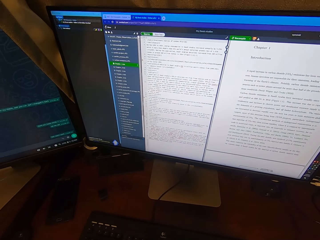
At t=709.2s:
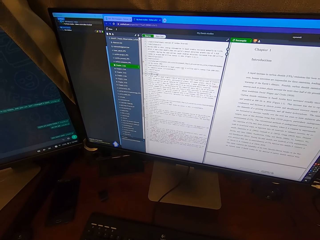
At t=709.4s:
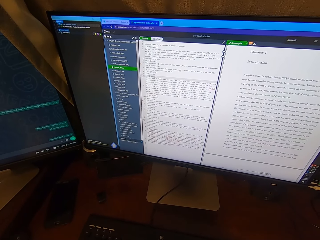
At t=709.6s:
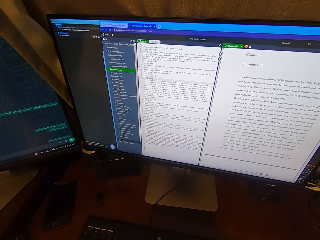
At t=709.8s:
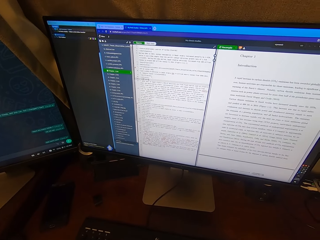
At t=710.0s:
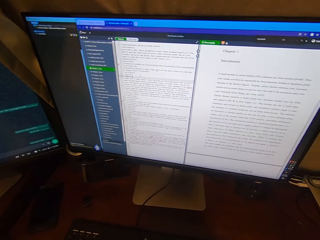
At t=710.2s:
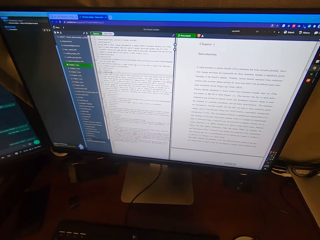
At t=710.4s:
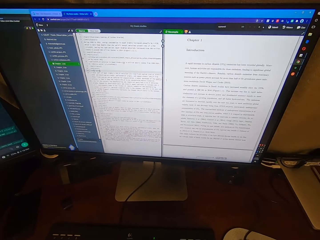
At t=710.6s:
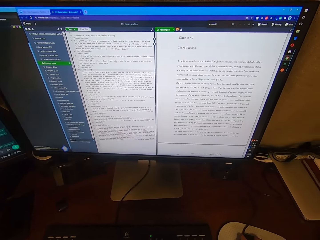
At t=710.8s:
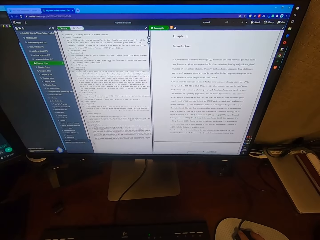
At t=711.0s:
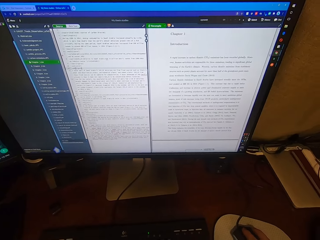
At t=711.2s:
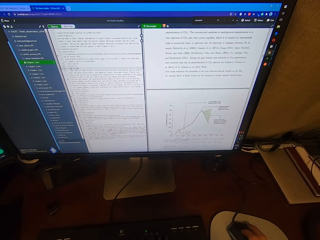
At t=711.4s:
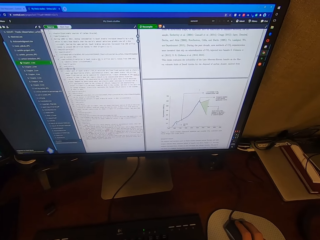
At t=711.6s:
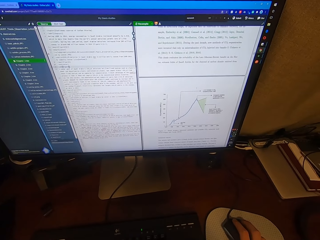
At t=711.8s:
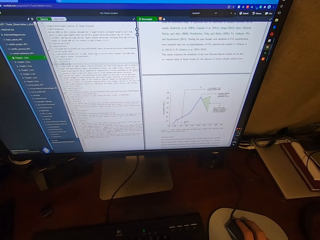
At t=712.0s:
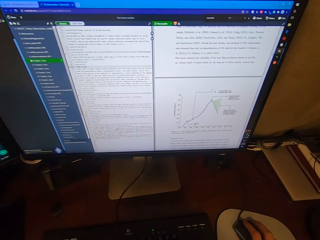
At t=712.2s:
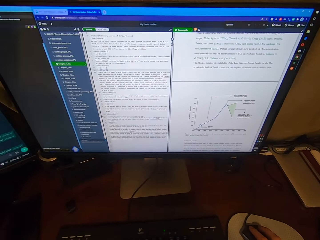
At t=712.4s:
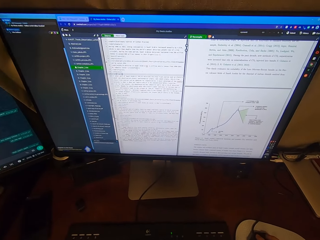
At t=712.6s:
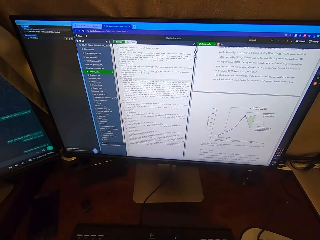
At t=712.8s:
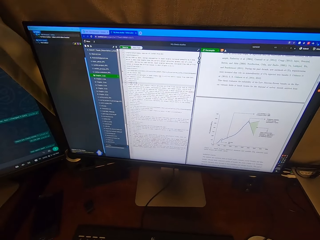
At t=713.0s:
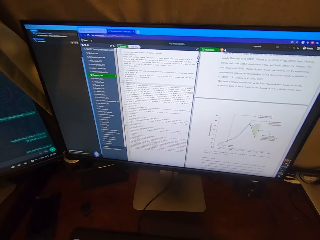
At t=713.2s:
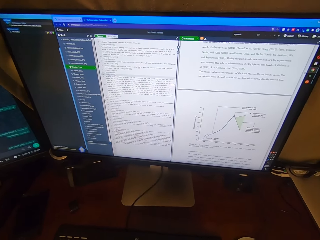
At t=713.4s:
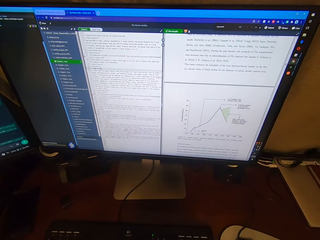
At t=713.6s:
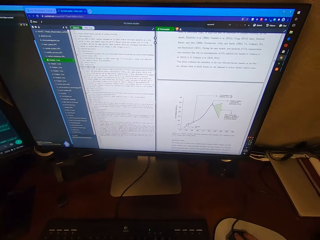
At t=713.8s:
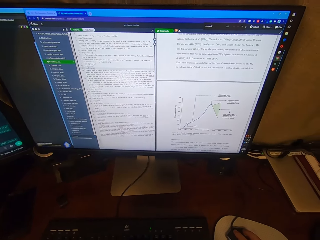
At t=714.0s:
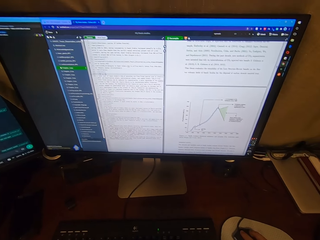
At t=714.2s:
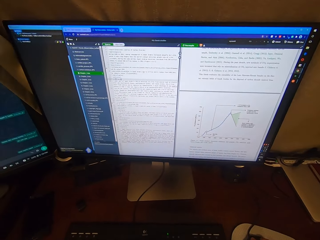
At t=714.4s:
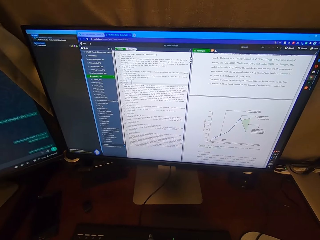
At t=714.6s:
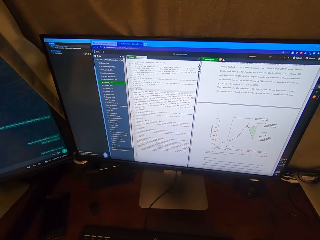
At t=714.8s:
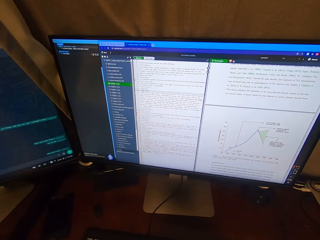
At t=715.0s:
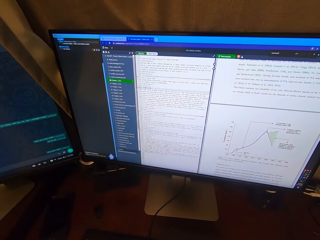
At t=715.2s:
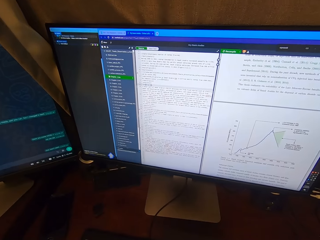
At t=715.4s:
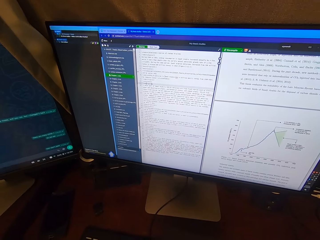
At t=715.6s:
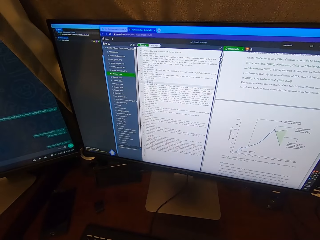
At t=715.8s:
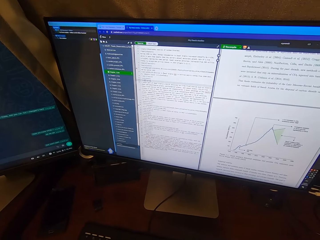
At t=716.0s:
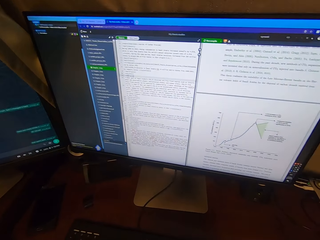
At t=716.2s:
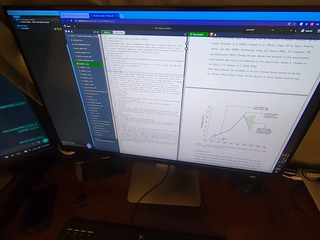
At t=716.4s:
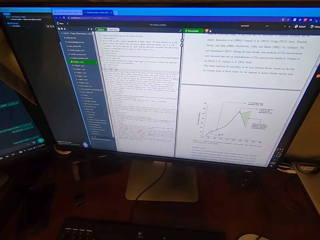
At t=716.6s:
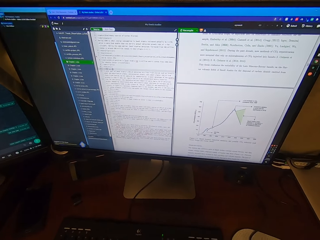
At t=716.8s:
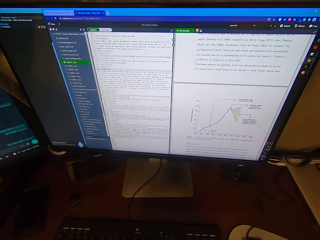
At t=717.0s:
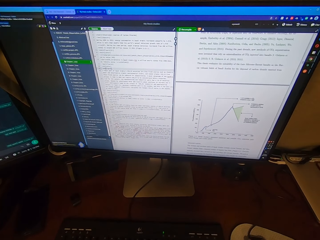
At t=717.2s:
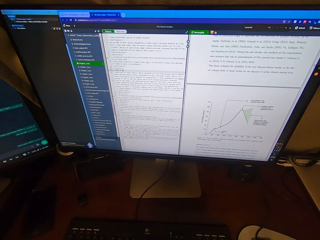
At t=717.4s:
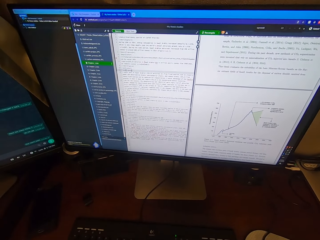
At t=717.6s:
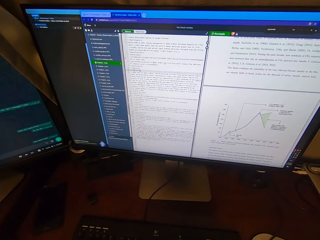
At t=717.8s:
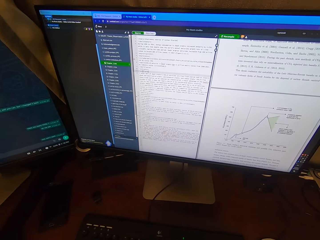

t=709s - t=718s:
The camera wearer goes through his work.

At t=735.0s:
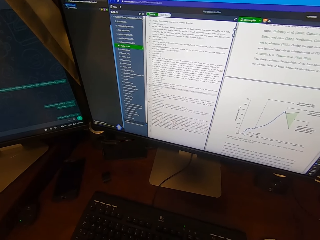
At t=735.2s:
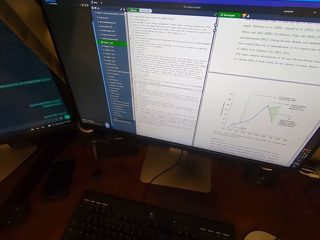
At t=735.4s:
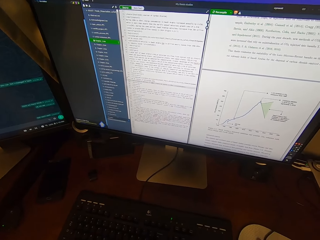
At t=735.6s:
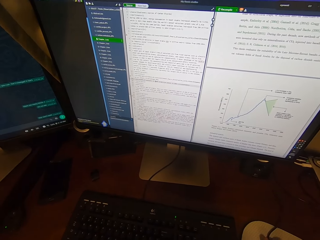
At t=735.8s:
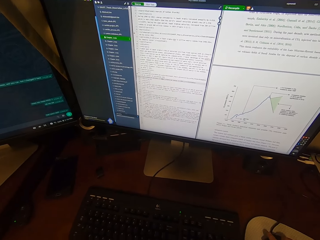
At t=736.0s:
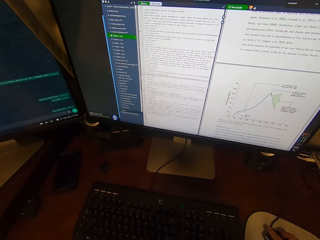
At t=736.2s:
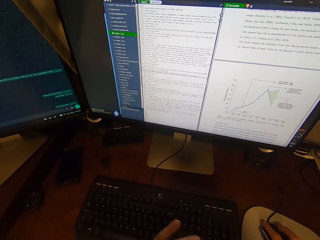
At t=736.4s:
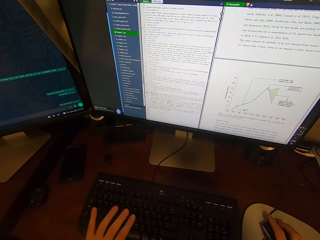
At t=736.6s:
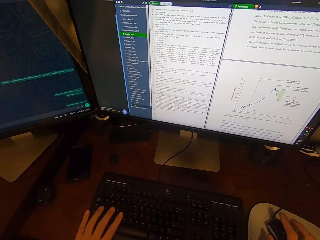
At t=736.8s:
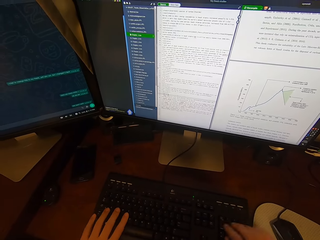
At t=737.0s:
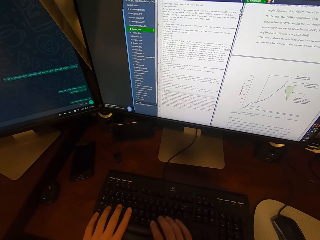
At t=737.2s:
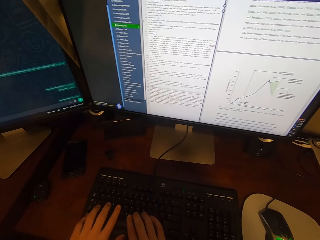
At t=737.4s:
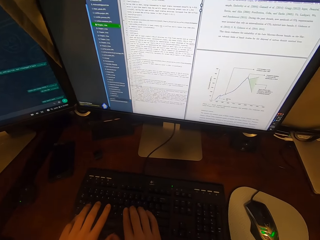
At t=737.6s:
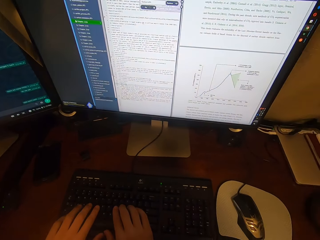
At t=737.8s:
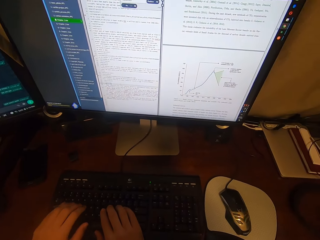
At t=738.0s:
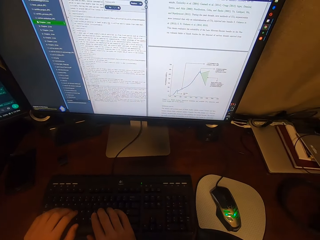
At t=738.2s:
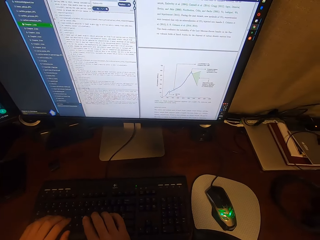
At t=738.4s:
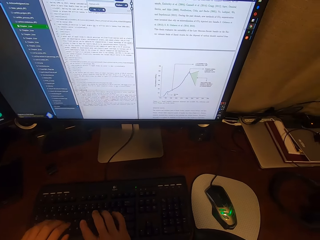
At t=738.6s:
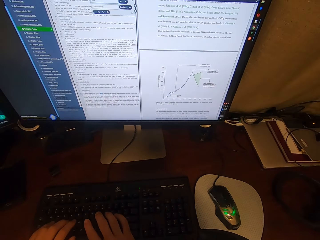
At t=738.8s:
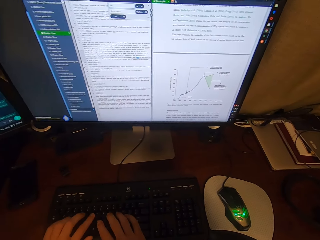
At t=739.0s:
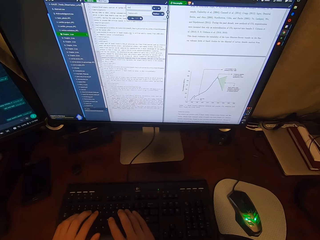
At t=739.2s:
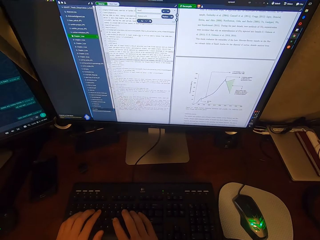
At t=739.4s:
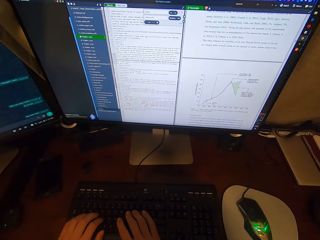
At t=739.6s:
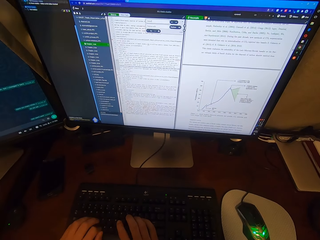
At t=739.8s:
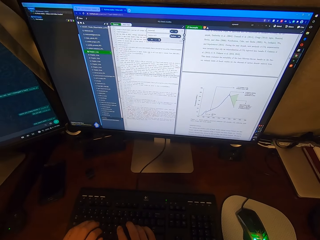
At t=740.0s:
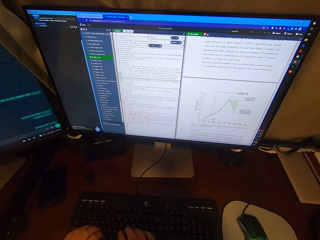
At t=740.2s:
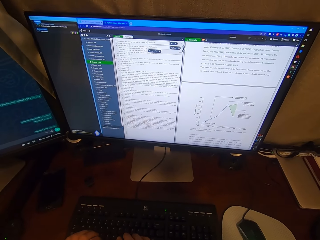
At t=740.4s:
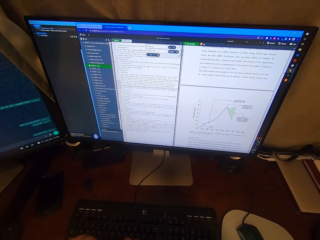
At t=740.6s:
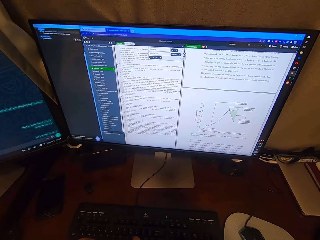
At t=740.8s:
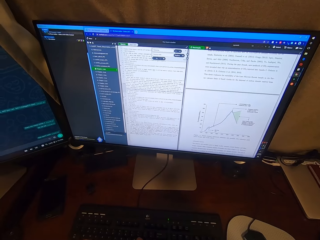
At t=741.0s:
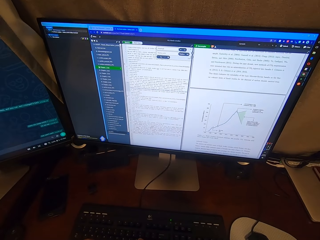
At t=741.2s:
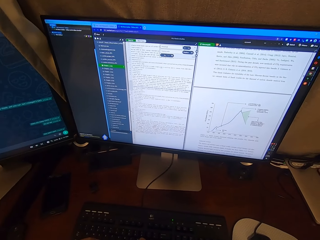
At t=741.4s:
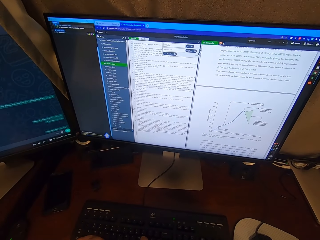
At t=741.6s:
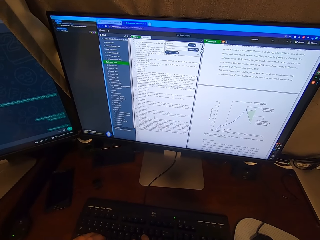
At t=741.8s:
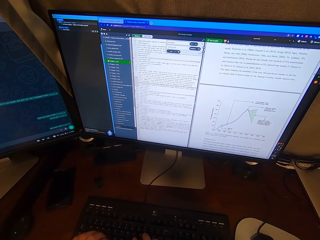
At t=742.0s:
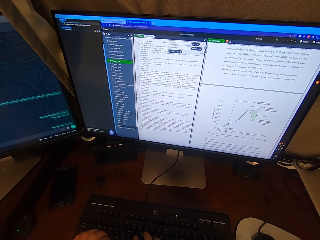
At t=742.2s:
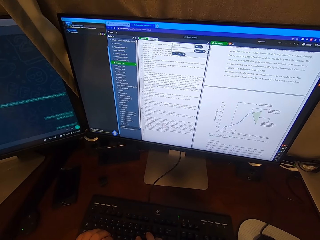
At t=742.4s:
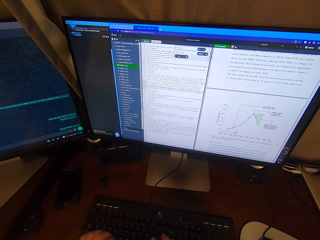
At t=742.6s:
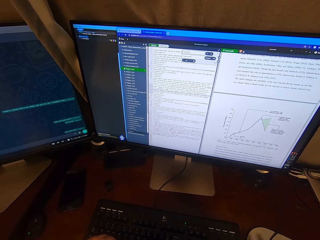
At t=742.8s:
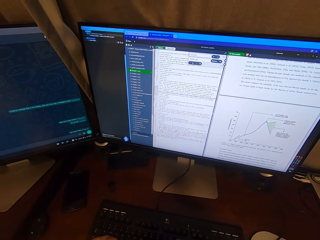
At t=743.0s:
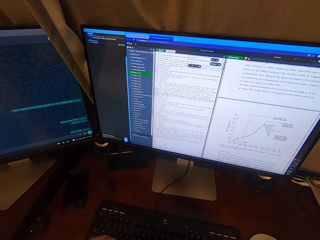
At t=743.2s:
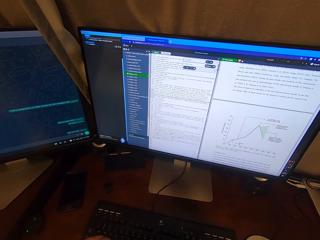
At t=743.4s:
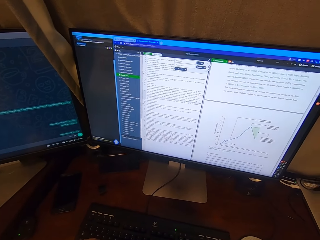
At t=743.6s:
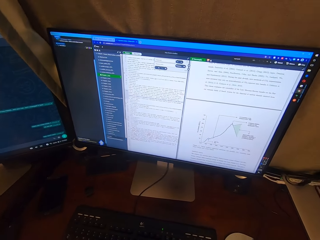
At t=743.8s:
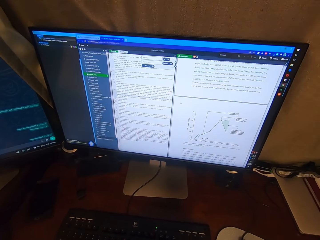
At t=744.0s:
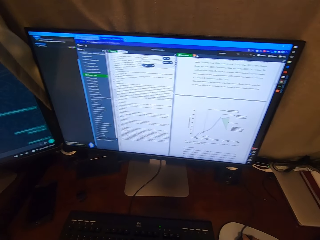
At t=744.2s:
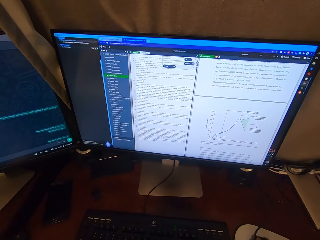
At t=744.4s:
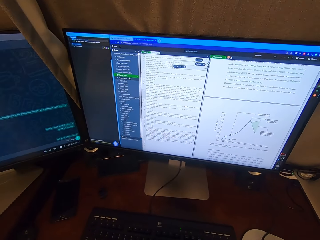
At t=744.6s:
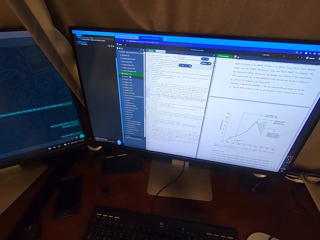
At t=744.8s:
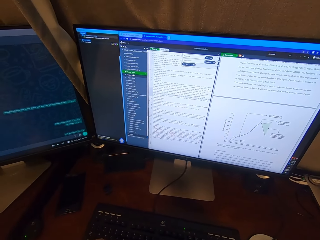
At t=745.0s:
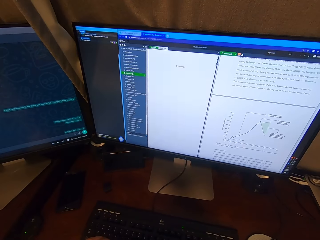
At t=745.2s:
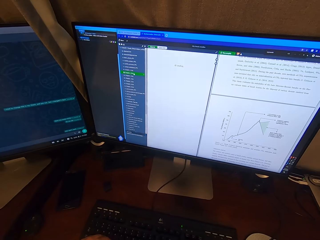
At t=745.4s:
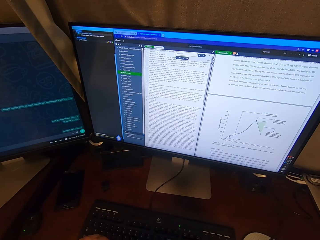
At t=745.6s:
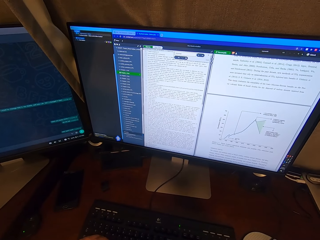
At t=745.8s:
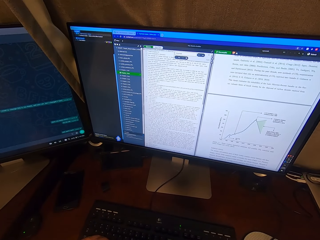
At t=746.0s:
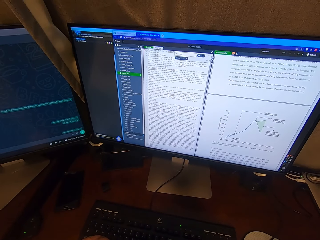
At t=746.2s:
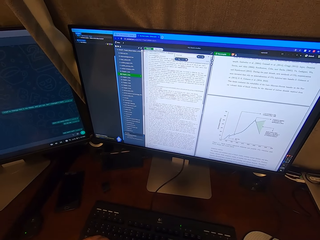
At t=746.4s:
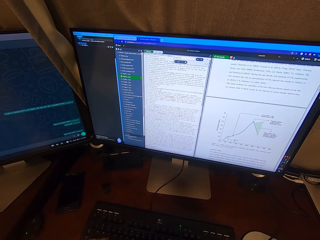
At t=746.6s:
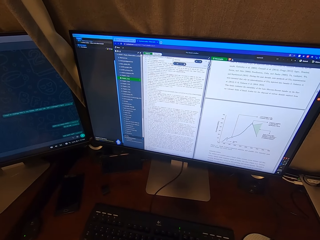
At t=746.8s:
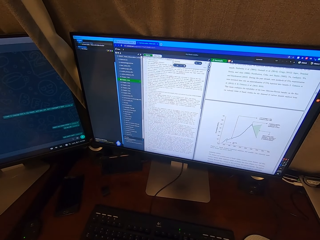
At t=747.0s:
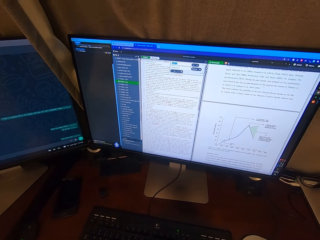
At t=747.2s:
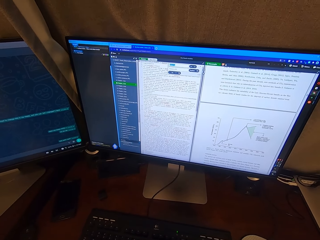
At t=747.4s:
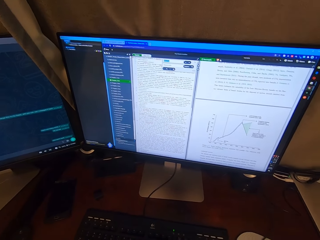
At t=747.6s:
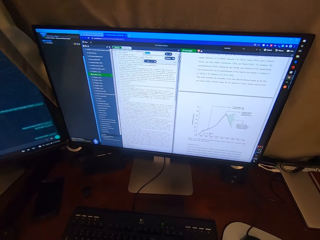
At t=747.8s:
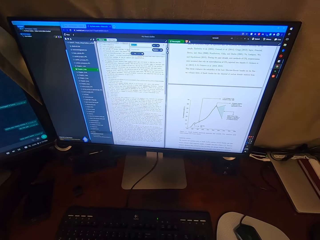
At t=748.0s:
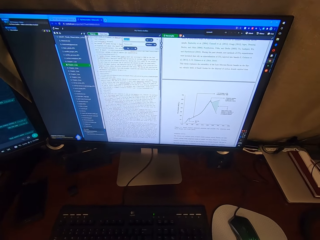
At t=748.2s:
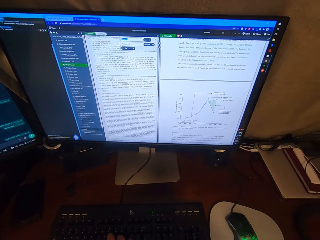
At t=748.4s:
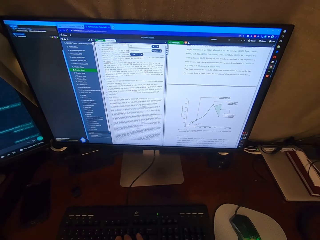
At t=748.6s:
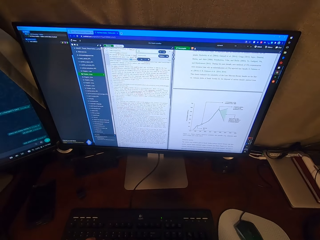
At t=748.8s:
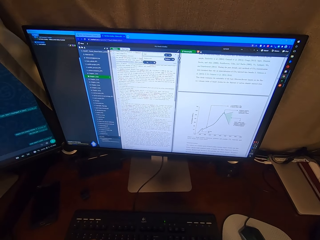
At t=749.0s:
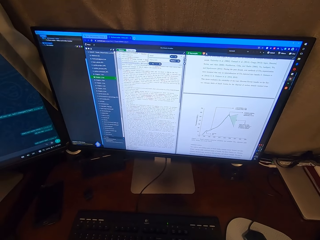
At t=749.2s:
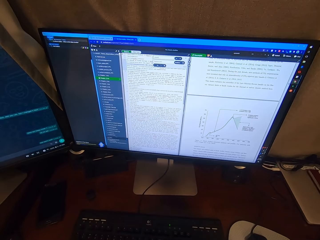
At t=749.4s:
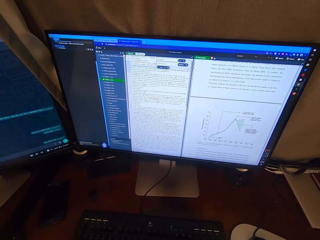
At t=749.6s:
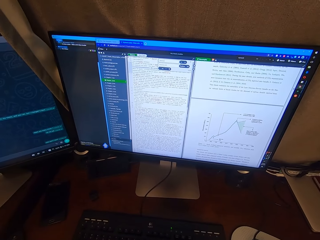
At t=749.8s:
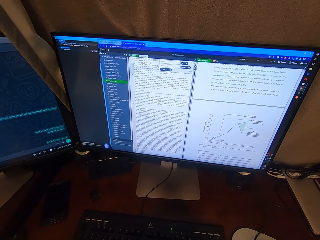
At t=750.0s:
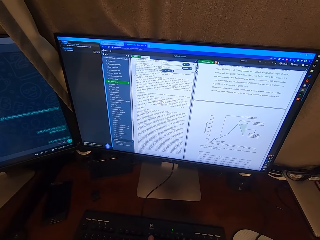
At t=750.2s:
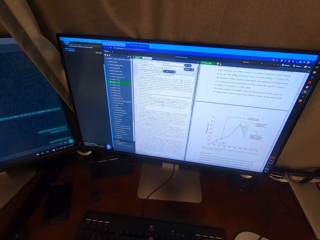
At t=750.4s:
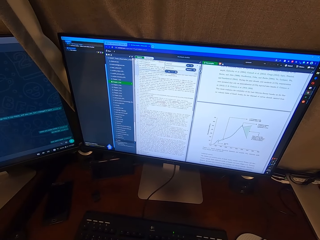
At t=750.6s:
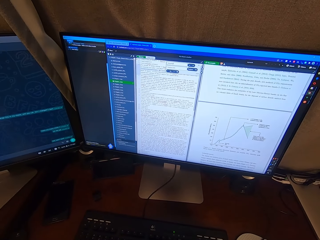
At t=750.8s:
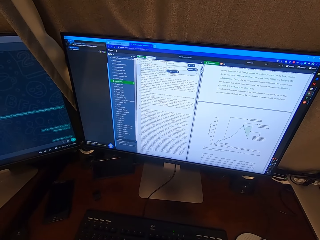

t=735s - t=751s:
The camera wearer operates the keyboard of the desktop with both hands and types on a page. She operates the mouse of the desktop with her right hand. She operates the keyboard of the desktop with both hands.
